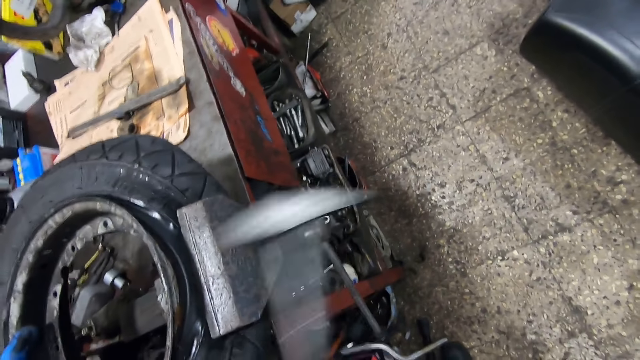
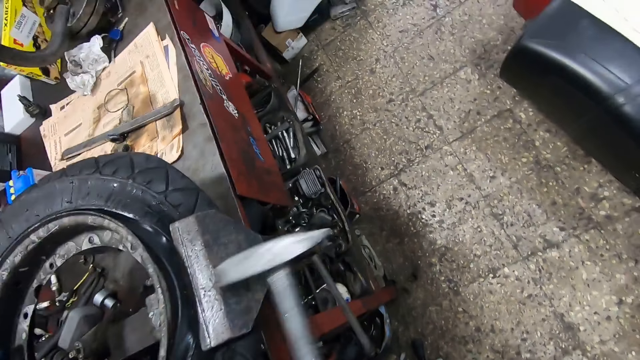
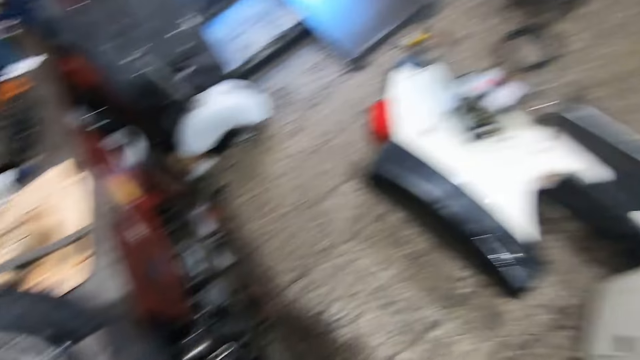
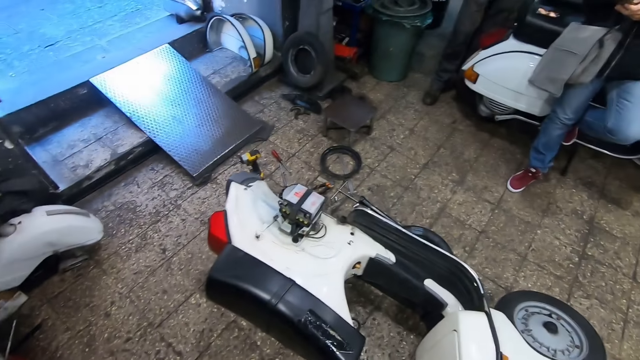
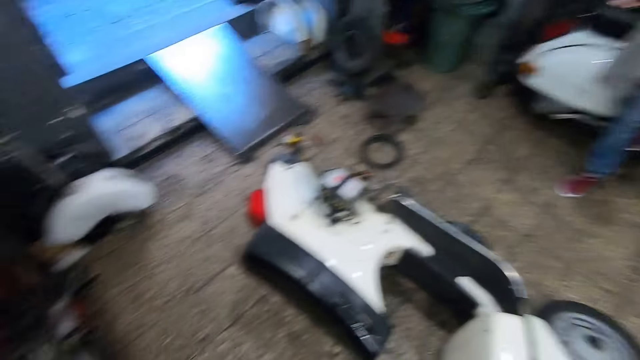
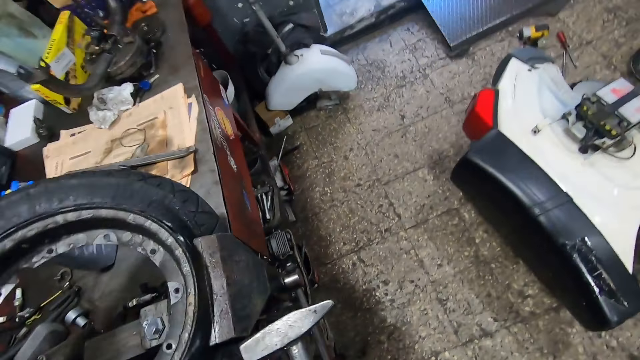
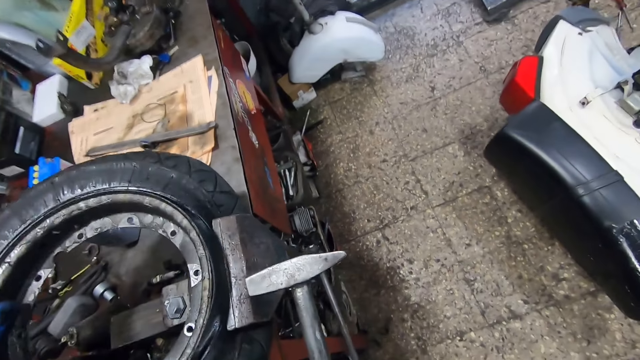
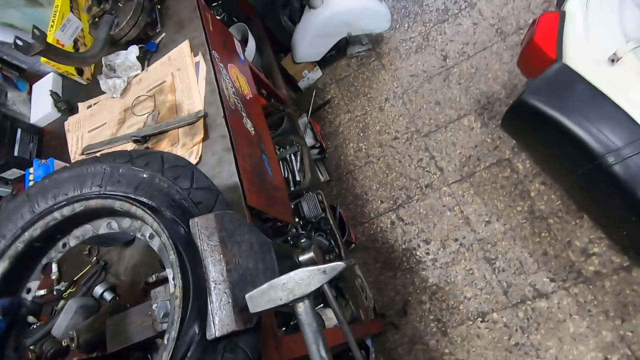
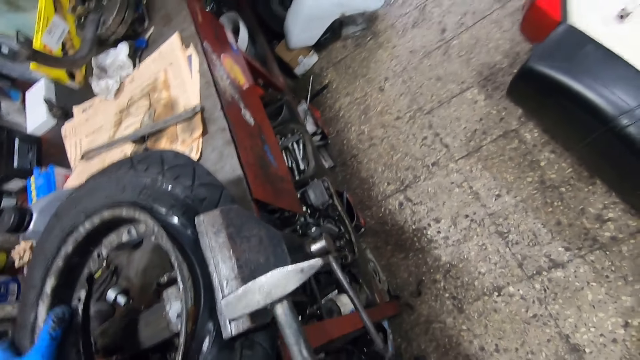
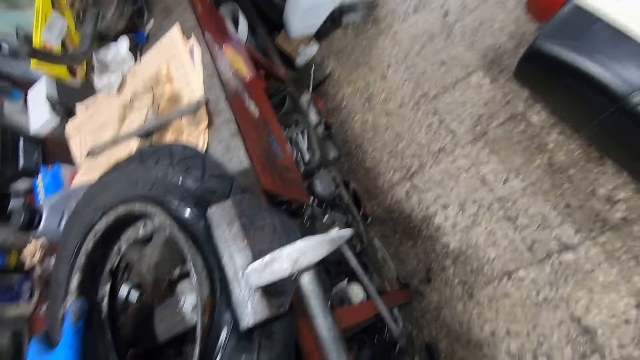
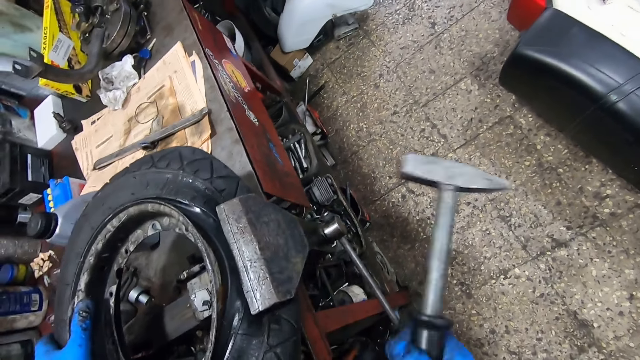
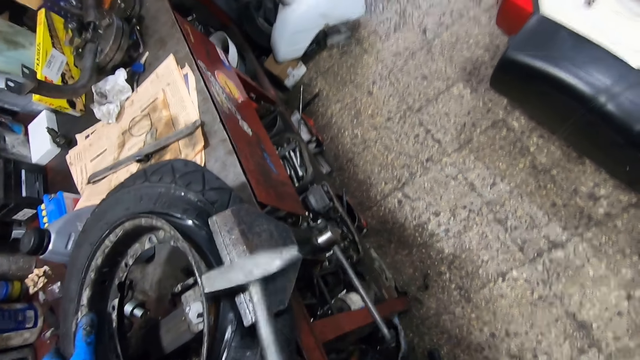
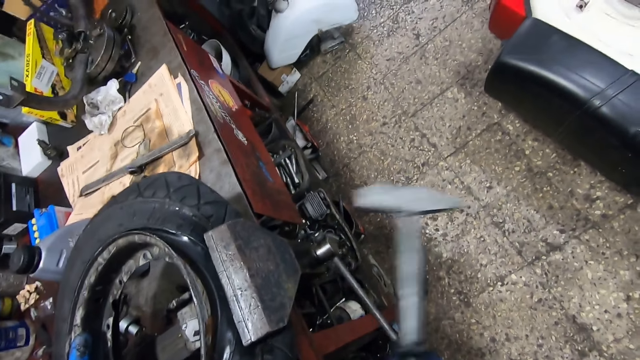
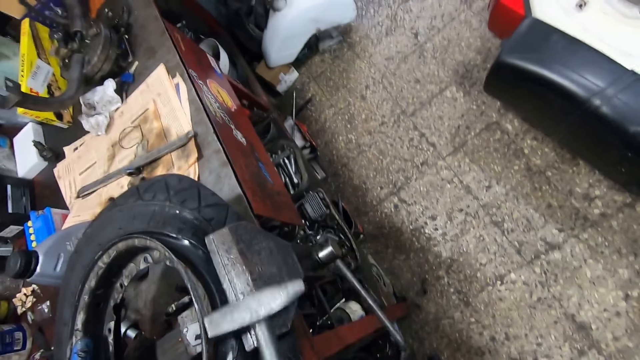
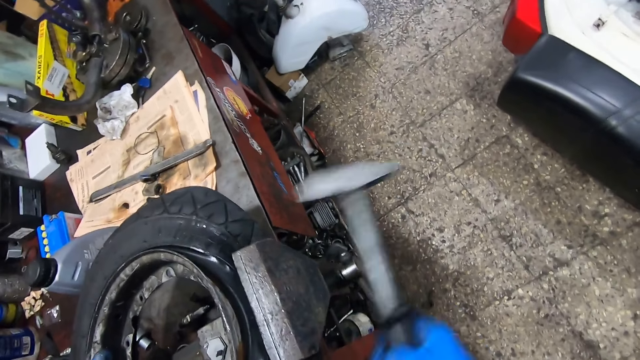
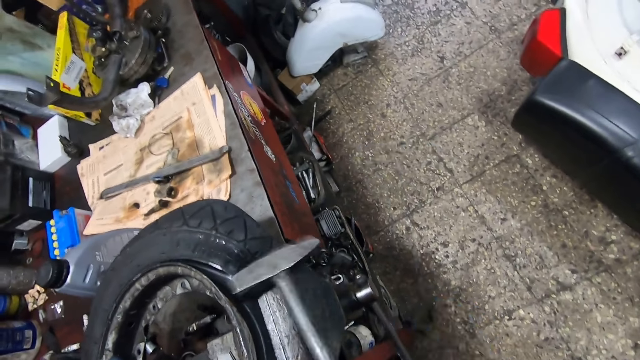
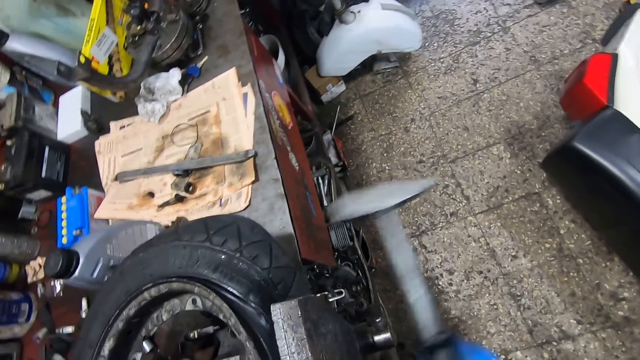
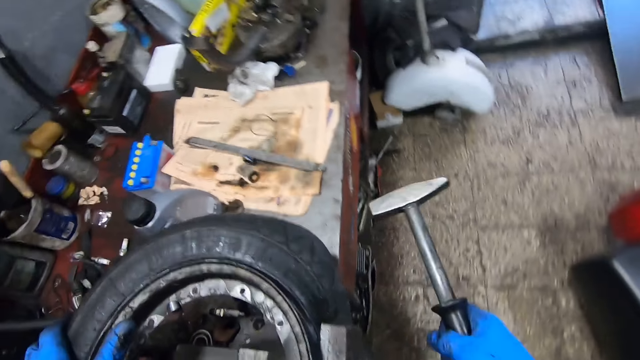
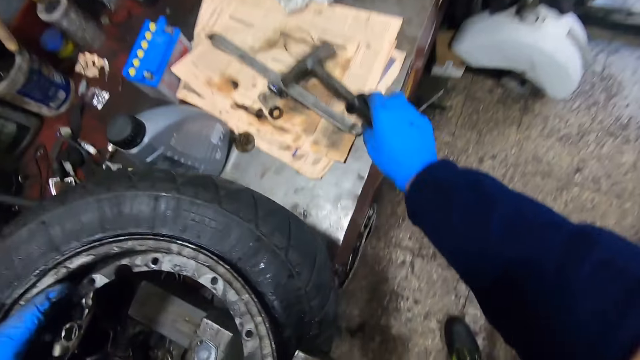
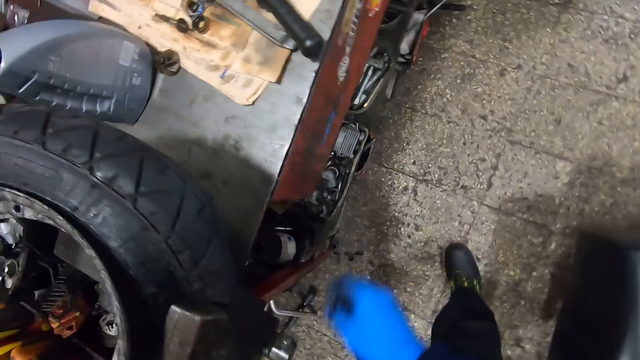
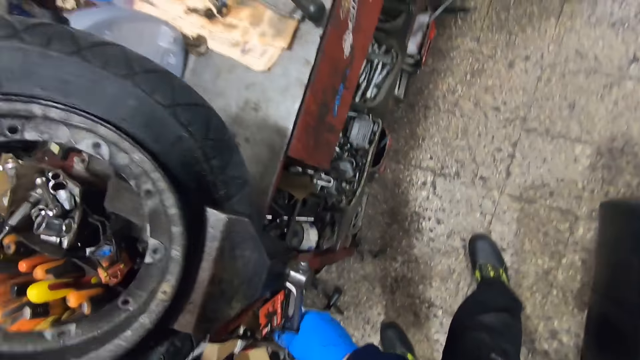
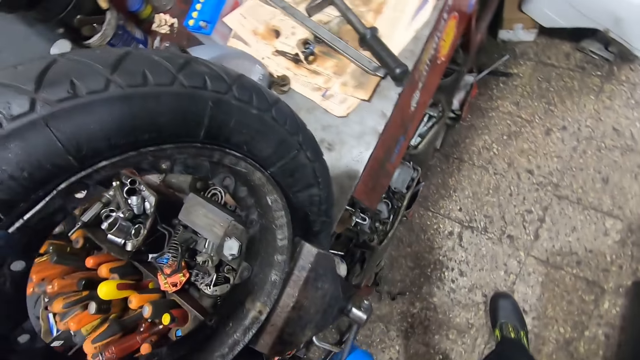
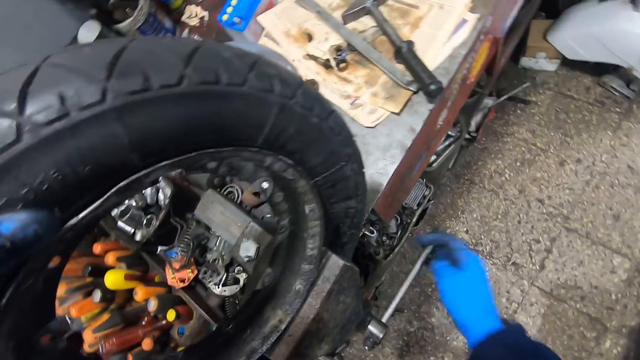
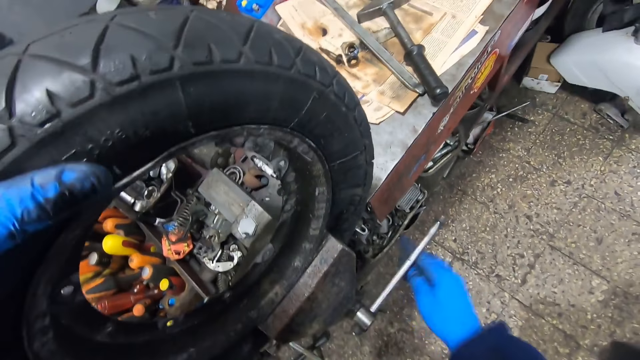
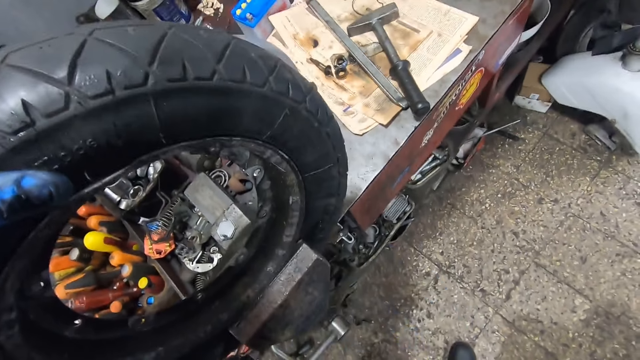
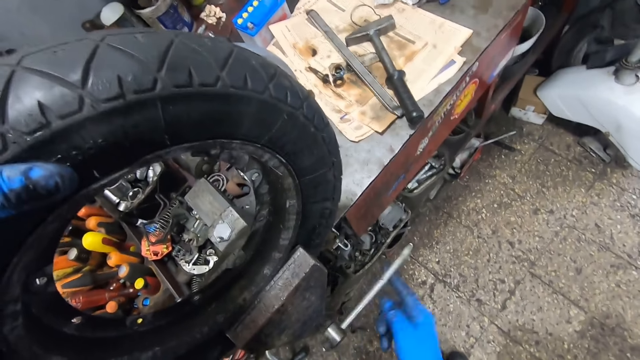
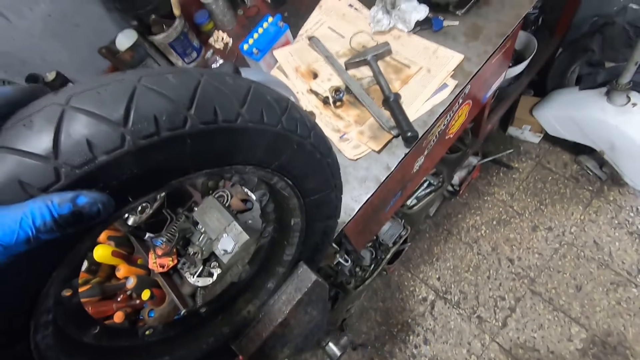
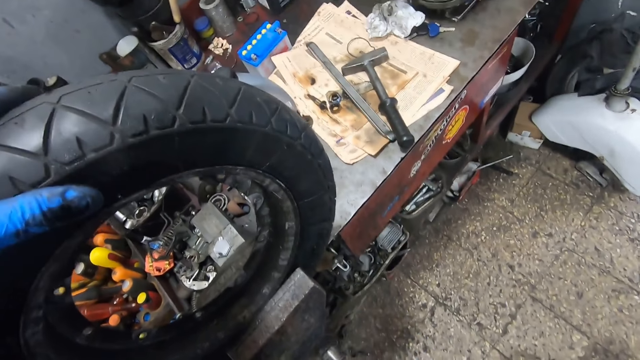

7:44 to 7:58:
The camera wearer interacts with the man. He hits the rim of the tire with the hammer in his right hand. He places the hammer on the table. He rolls the lever of the gear machine with his right hand. He loosens the bench vise.

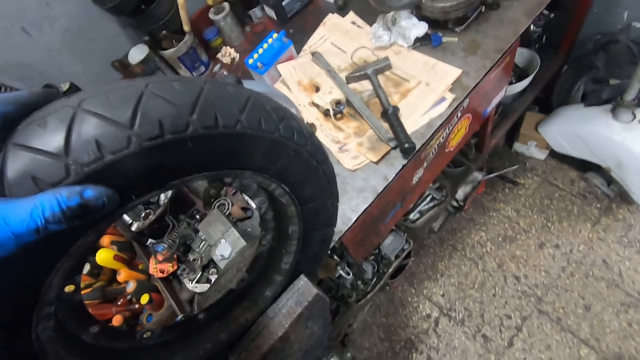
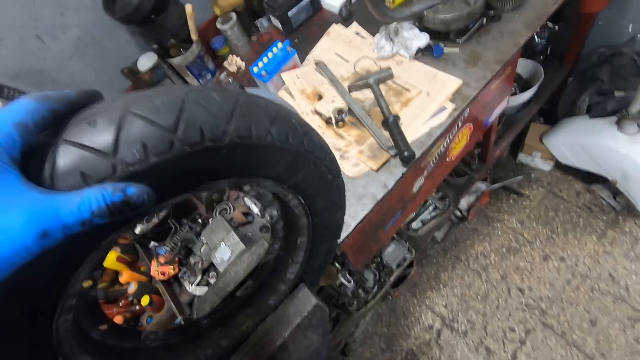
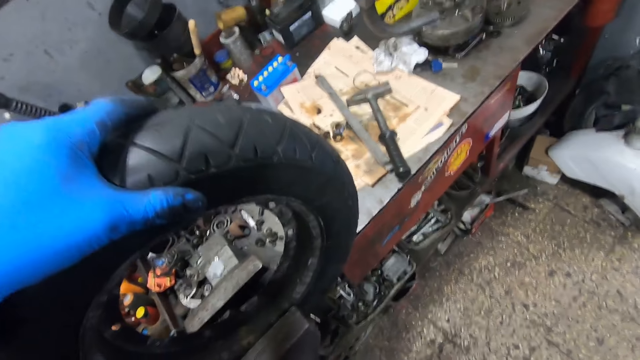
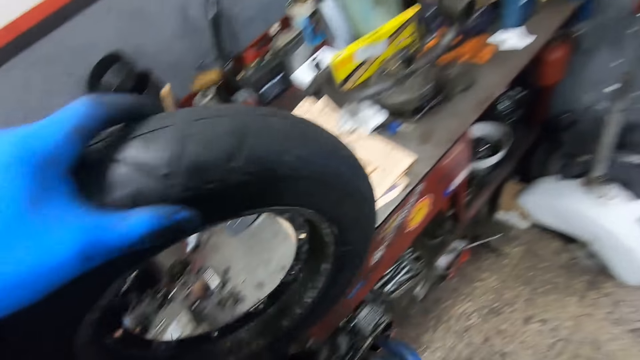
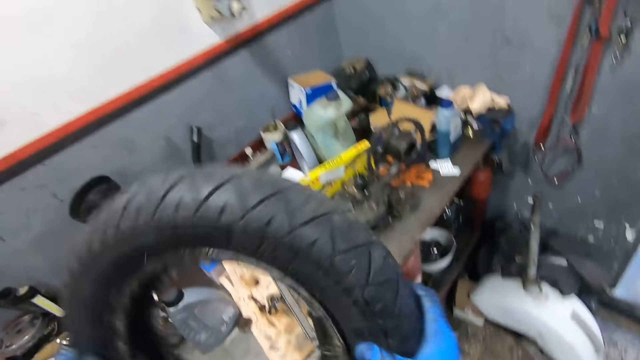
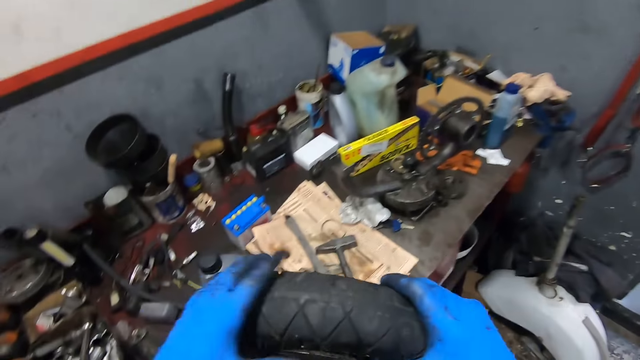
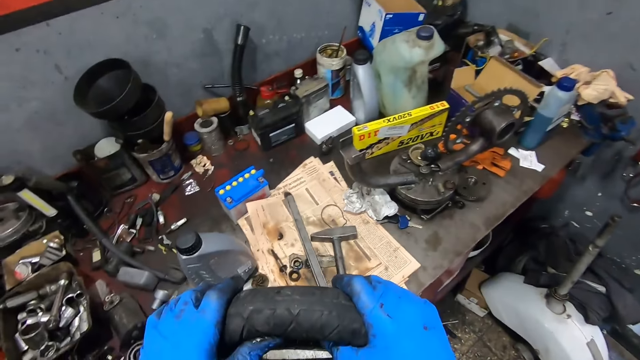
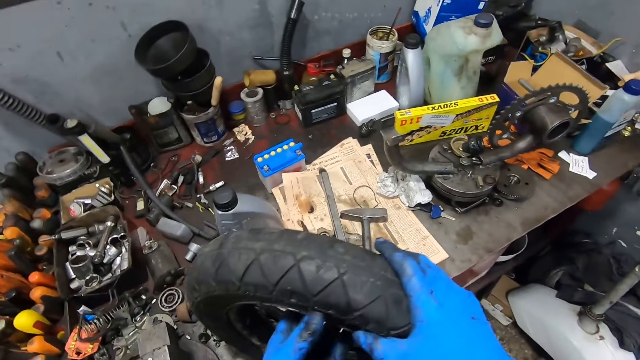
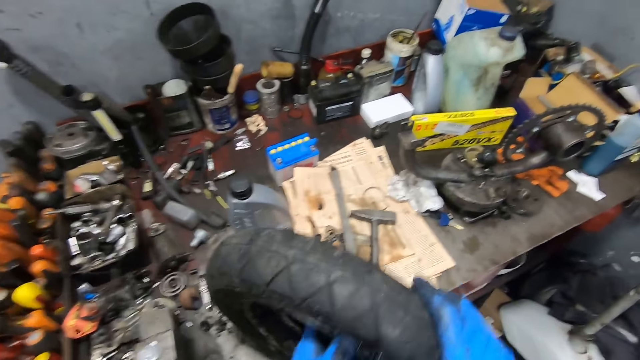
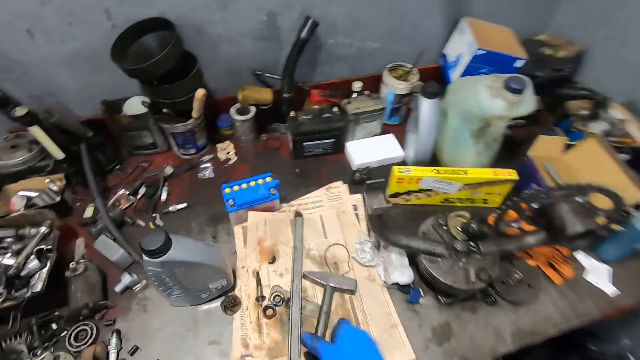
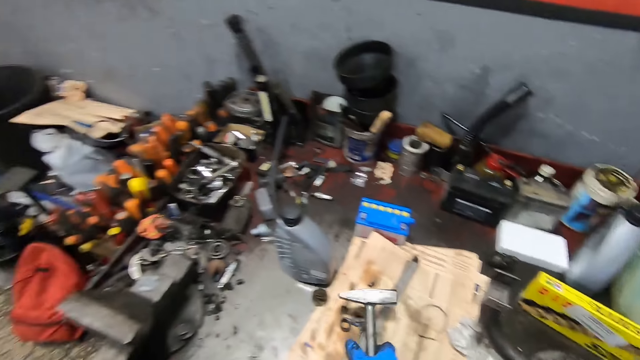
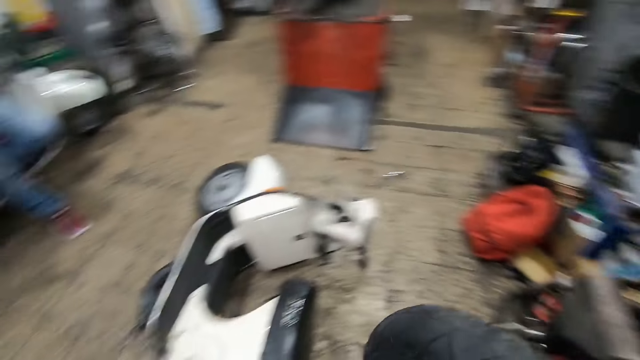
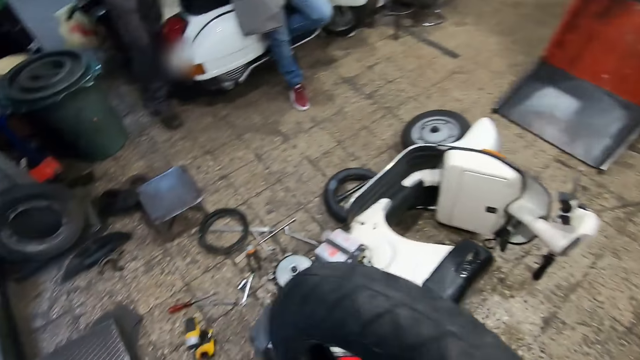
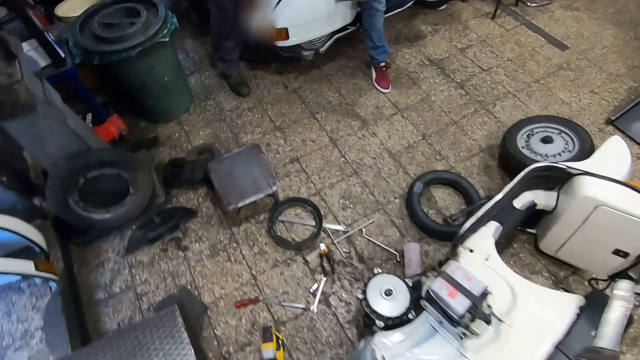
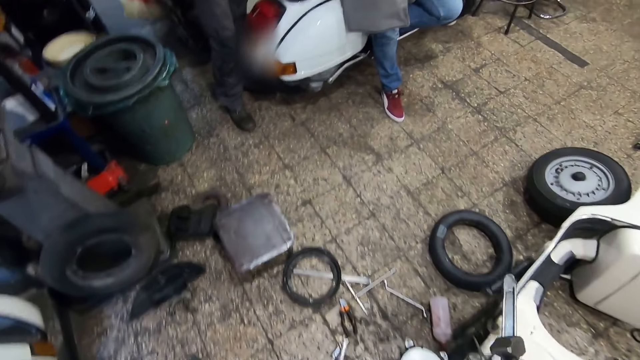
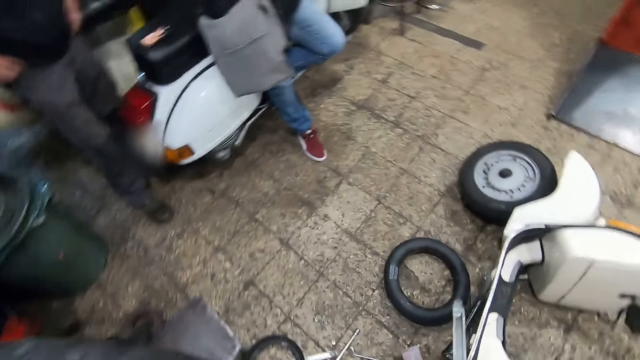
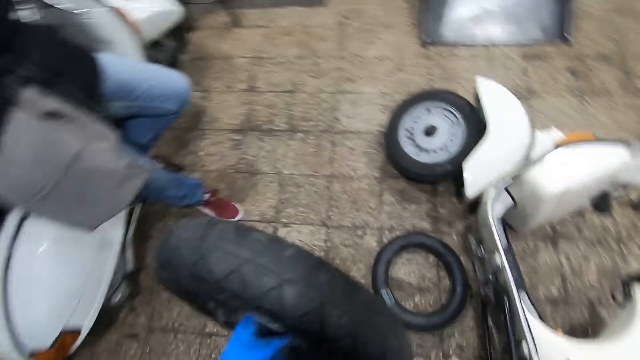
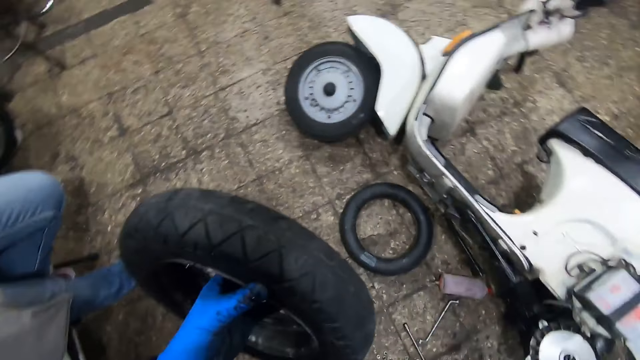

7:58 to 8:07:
The camera wearer takes the tire out from the gear machine or bench vise. He presses the tire with both his hands and places the tire on the table. He picks up the hammer or mallet from the table with his right hand. He picks up the iron from the table with his right hand. He walks around the workshop.
